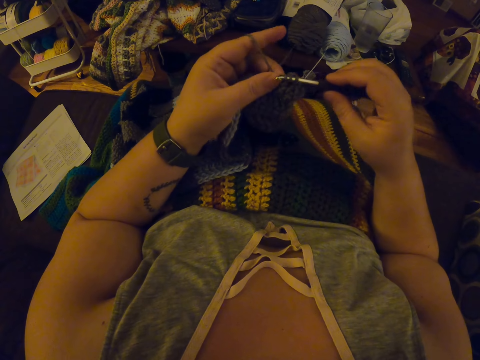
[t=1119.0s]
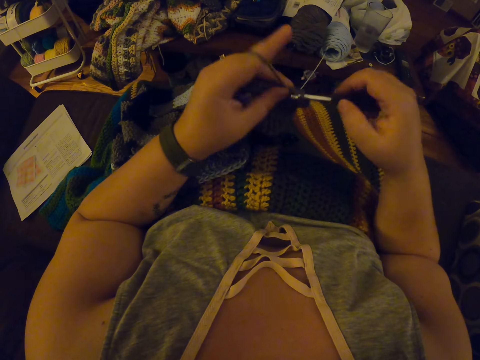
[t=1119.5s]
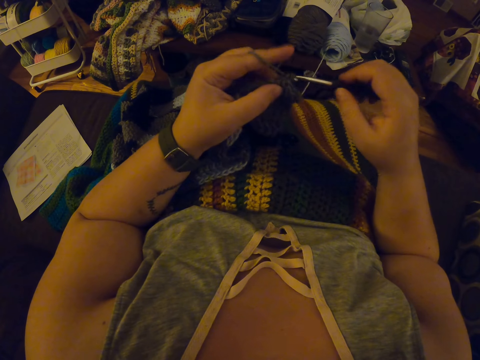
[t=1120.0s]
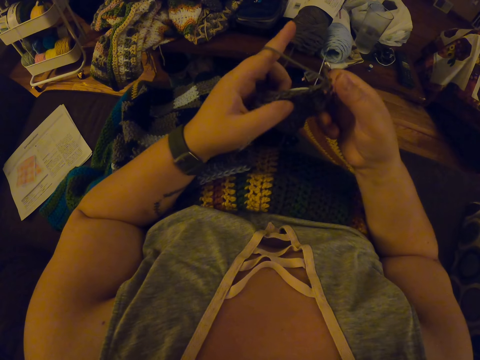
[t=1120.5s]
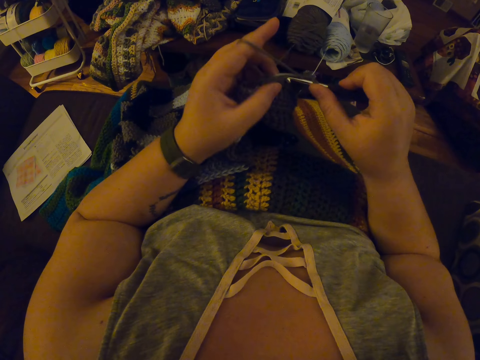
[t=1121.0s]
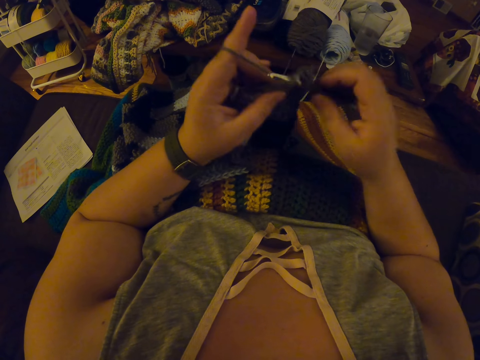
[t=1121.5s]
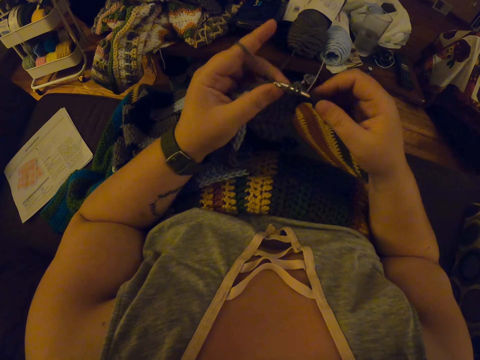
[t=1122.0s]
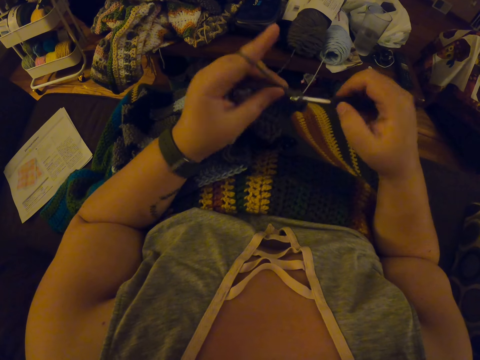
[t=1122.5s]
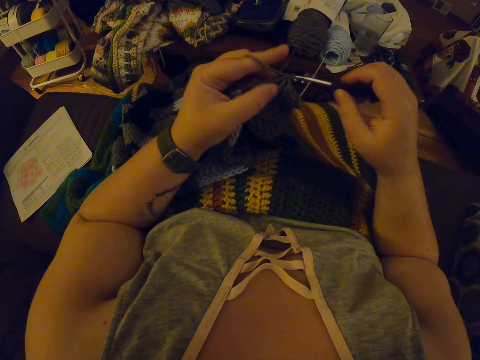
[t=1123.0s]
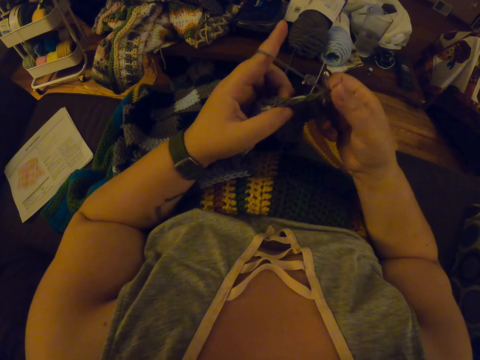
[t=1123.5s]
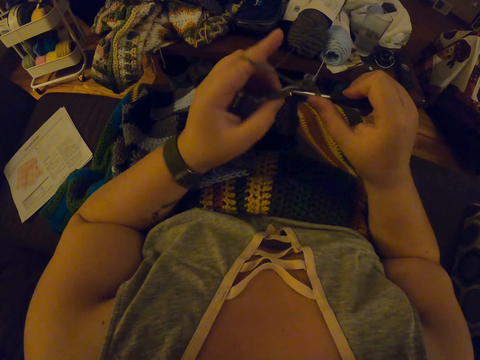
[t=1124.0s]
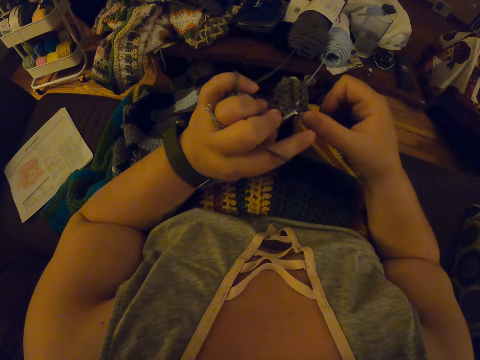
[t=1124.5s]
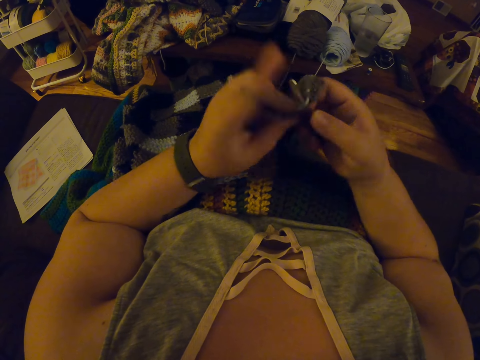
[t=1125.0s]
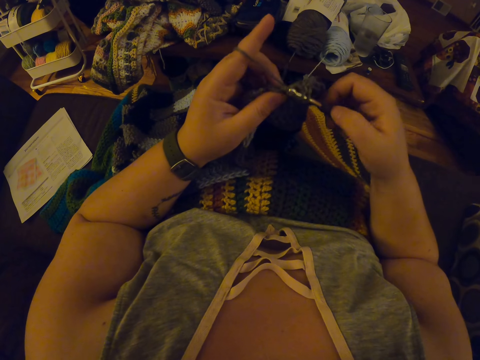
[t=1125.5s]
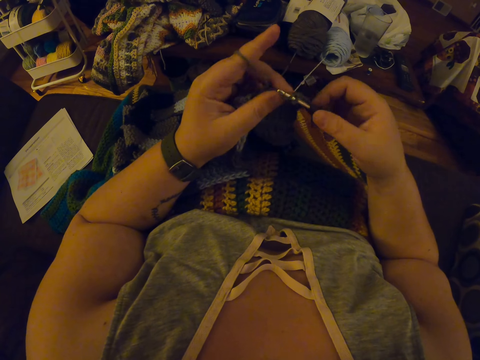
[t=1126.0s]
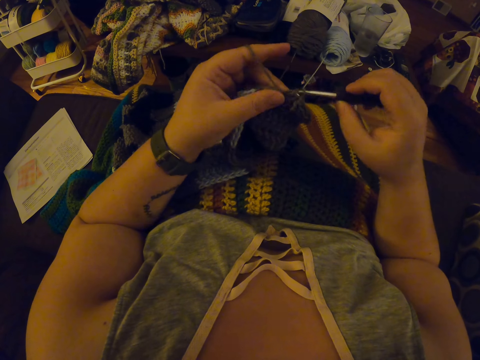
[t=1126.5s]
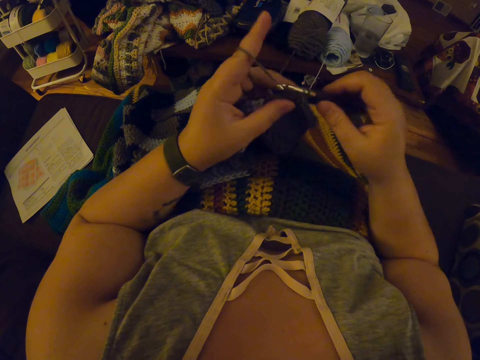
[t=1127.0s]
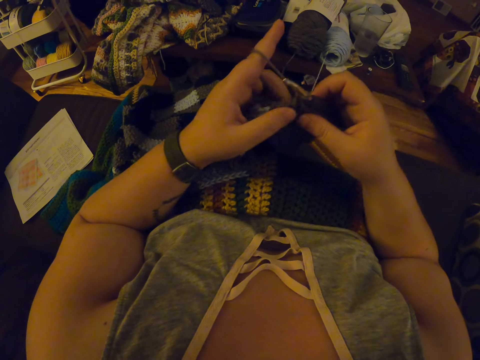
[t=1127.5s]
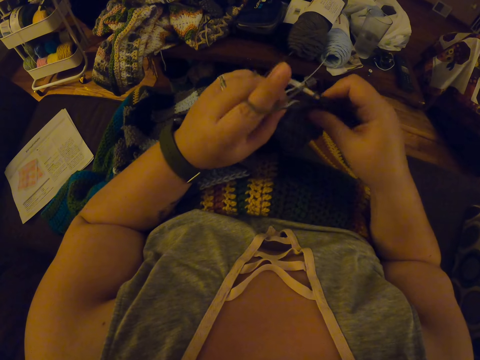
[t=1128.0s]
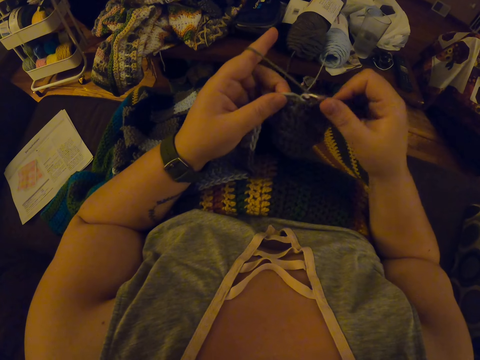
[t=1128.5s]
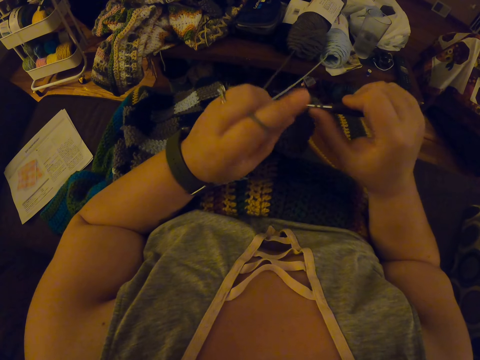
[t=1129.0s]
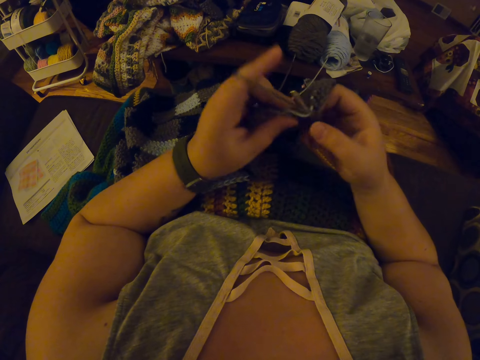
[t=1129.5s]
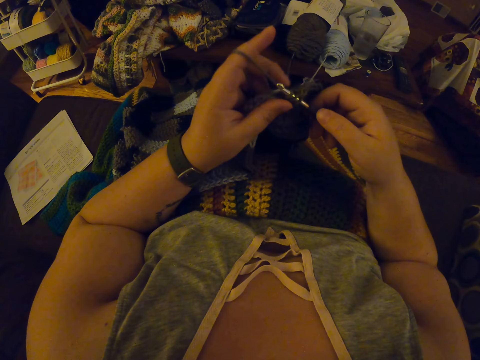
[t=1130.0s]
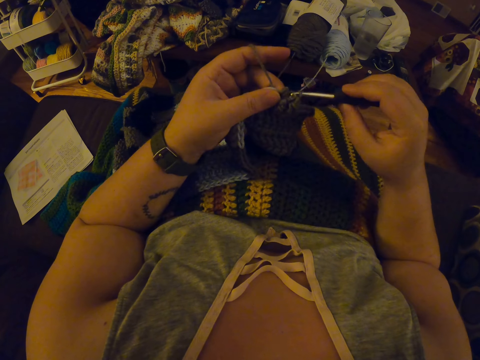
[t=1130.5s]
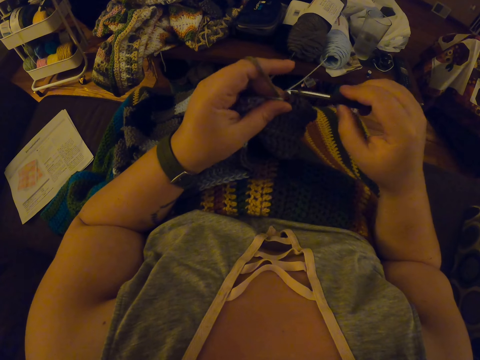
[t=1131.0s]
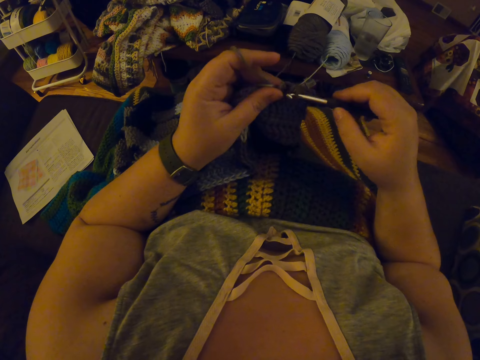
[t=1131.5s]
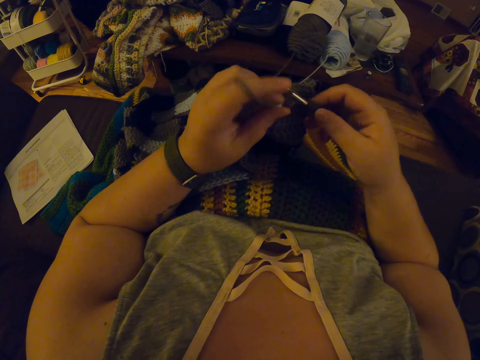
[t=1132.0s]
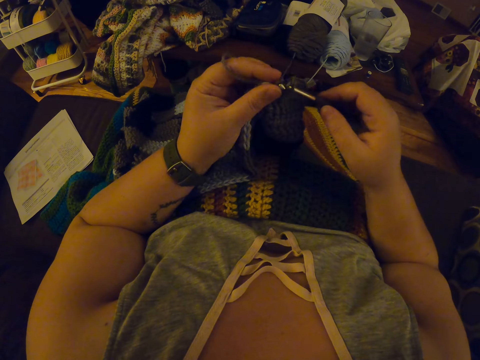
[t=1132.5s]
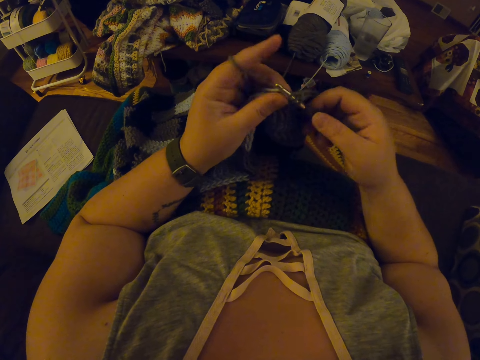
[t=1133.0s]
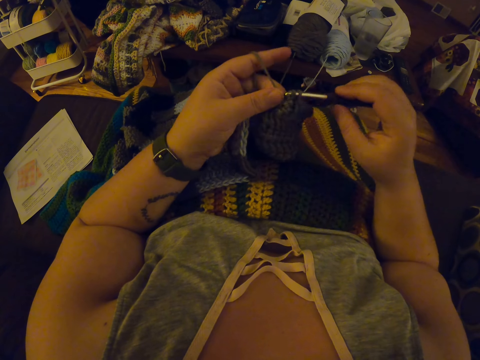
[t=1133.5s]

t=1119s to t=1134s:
The camera wearer adjusts a piece of knitted fabric on a lap. They knit the piece of fabric with a knitting needle.

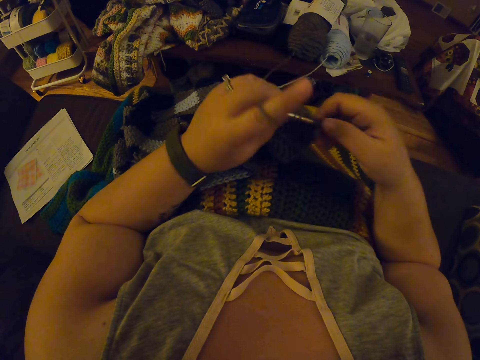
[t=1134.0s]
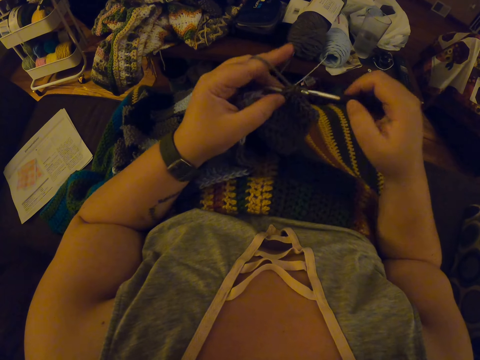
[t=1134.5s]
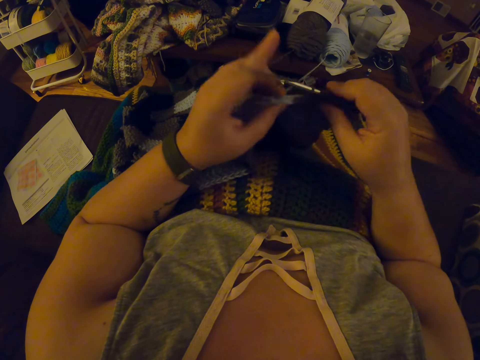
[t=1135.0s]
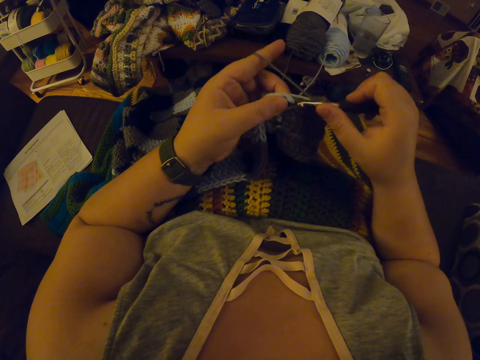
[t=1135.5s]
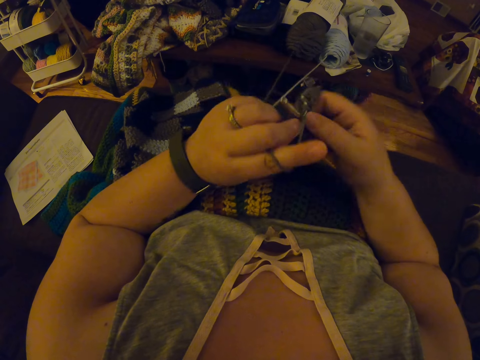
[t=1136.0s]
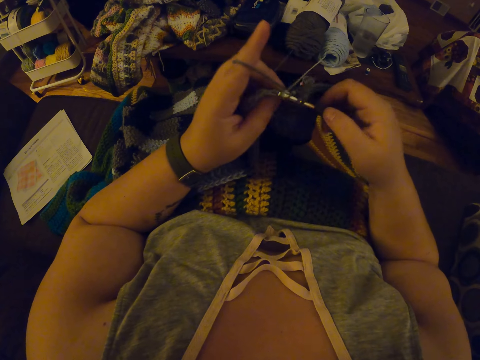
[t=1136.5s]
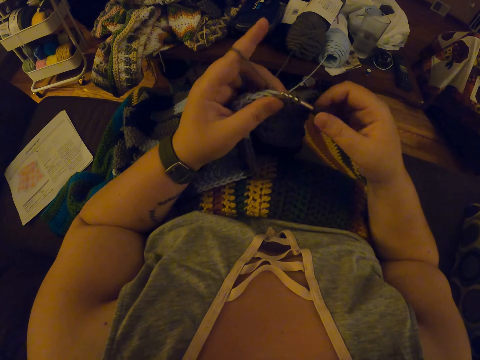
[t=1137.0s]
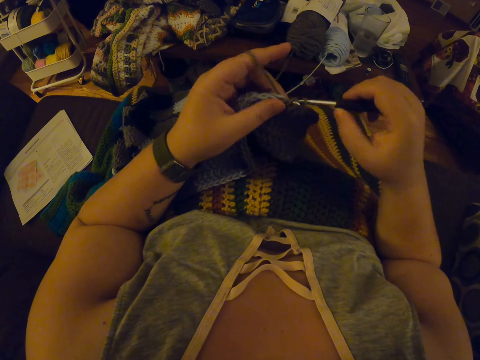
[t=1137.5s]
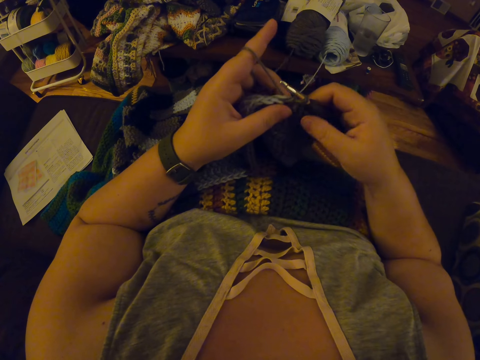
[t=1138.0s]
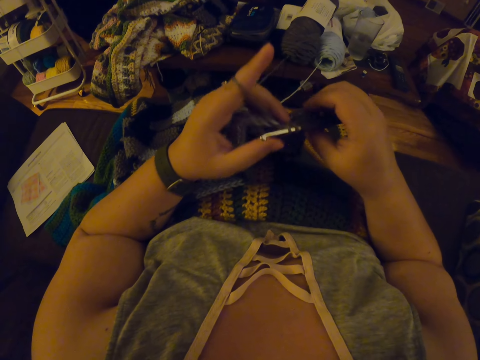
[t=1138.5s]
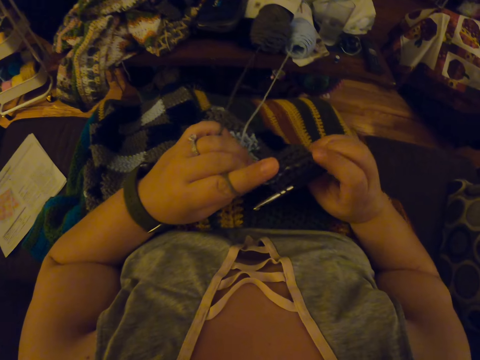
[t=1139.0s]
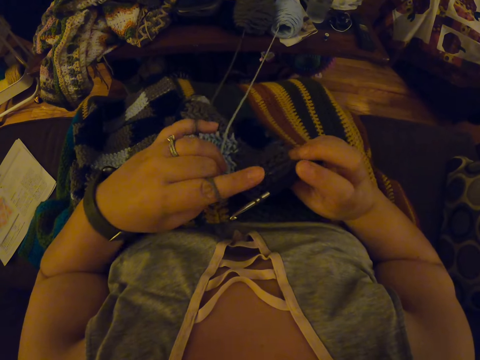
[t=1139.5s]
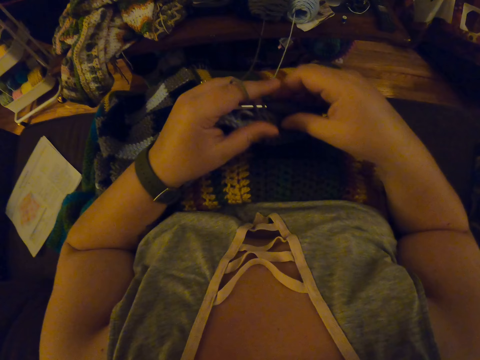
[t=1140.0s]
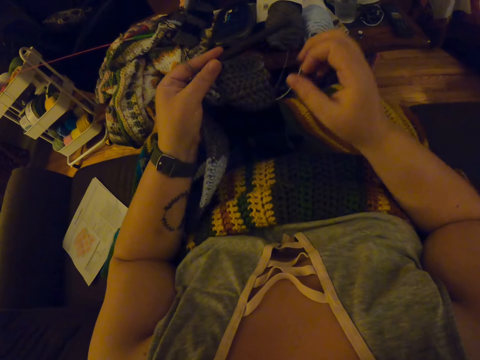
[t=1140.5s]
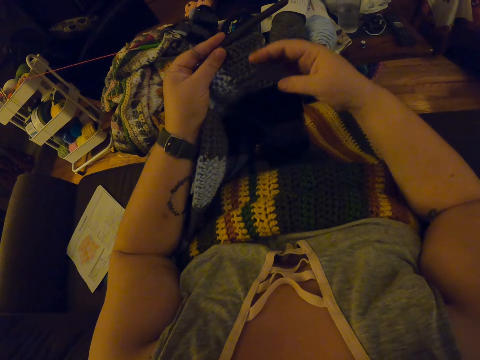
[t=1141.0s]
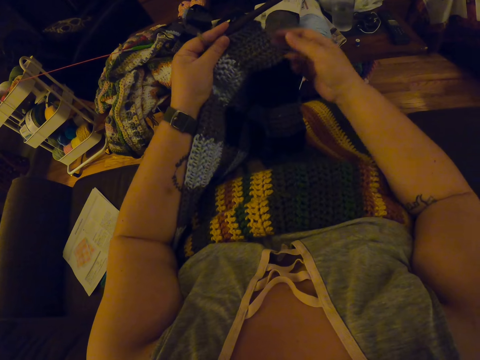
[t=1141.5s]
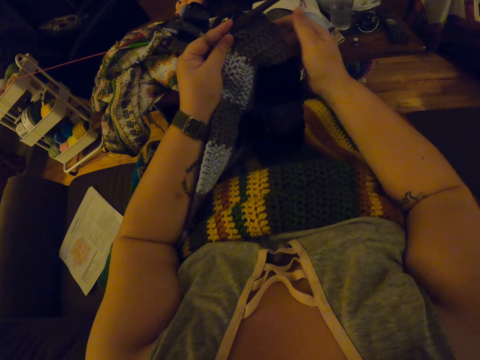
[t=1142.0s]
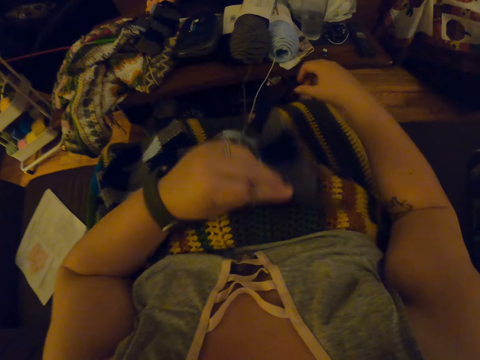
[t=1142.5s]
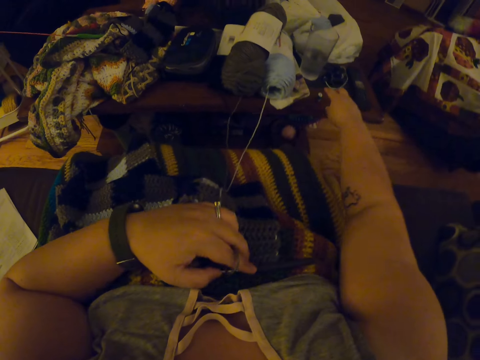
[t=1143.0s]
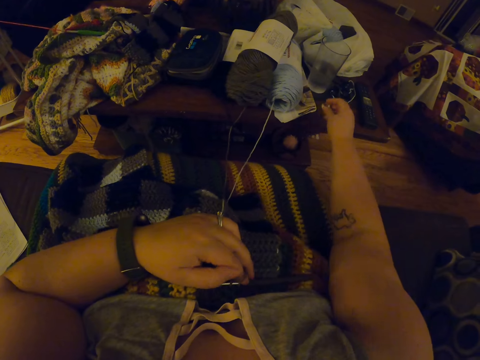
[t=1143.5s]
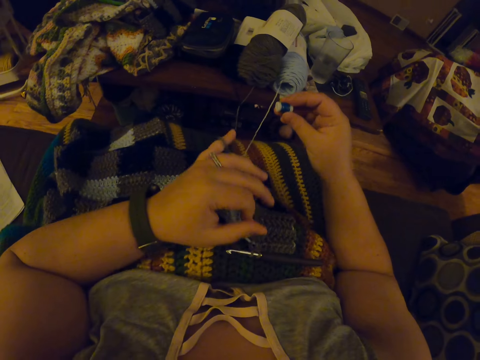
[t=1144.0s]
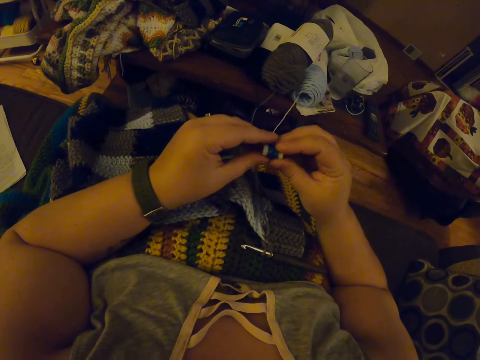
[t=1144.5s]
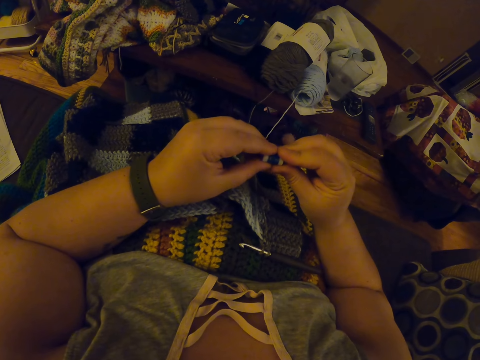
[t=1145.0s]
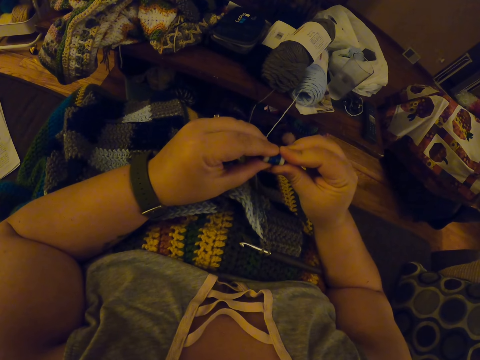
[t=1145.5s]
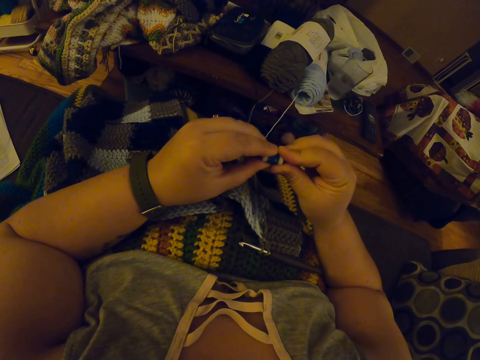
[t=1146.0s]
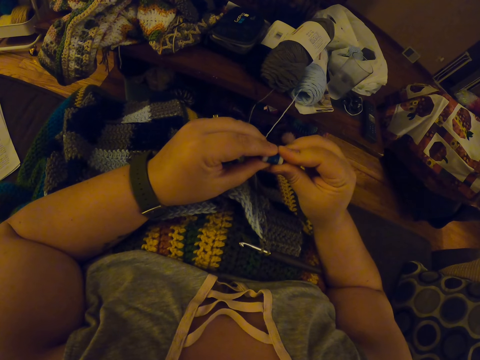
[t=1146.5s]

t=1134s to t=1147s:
The camera wearer pulls the yarn inside the fabric with her left hand. She adjusts the piece of knitted fabric on a lap. She checks the fabric again. She picks up a roll of weaving thread from the table in front of her. She checks the roll of thread.
